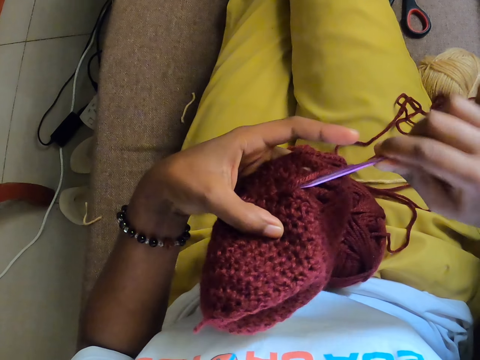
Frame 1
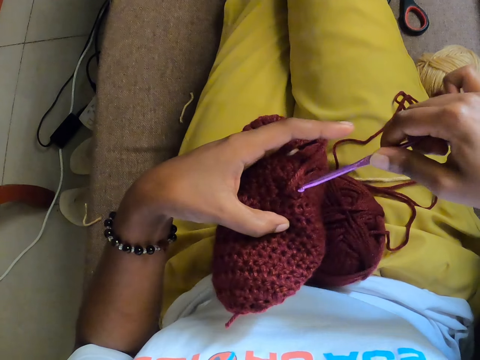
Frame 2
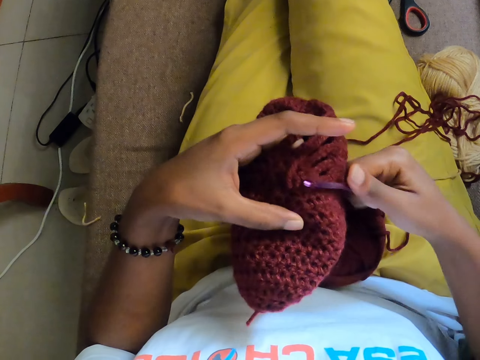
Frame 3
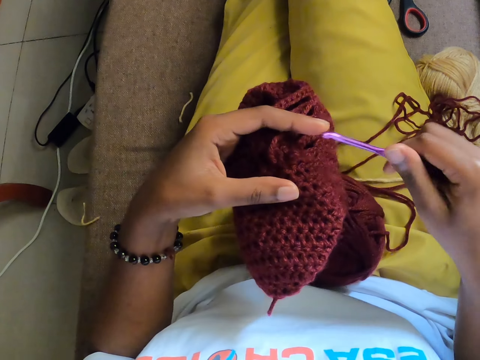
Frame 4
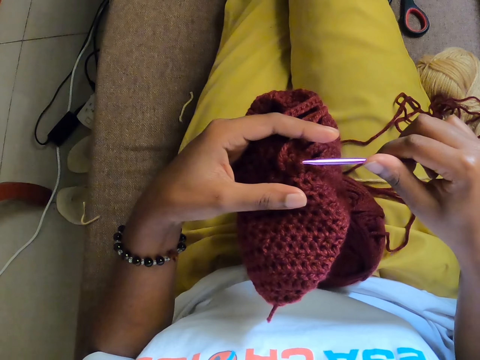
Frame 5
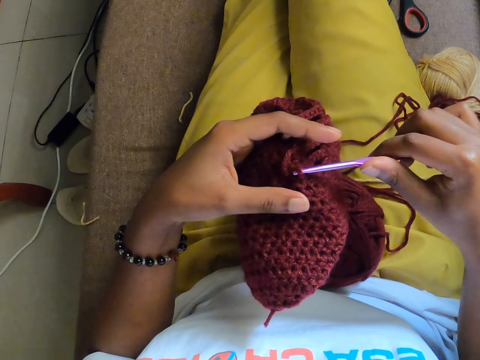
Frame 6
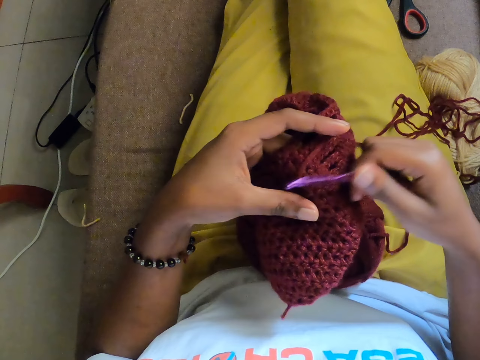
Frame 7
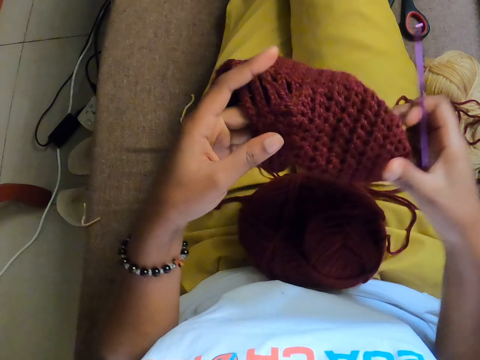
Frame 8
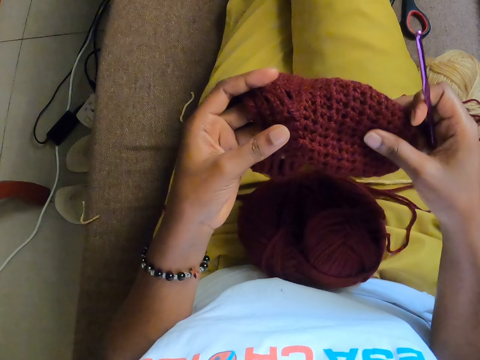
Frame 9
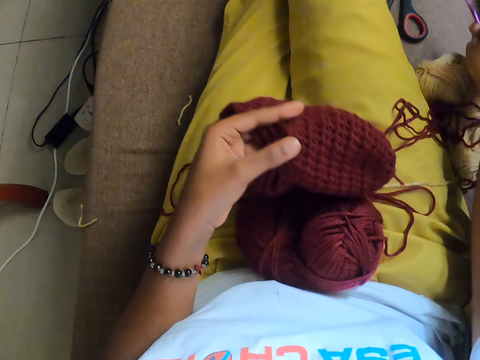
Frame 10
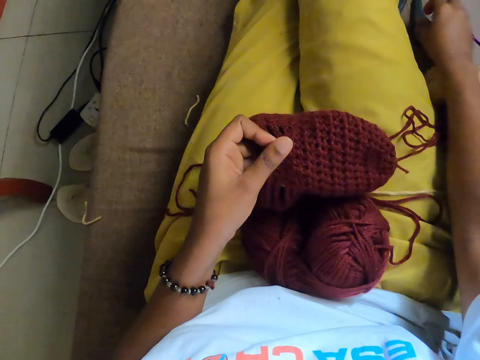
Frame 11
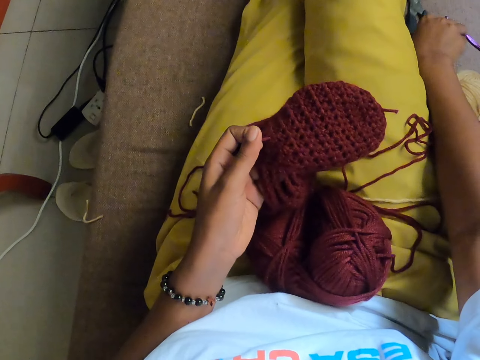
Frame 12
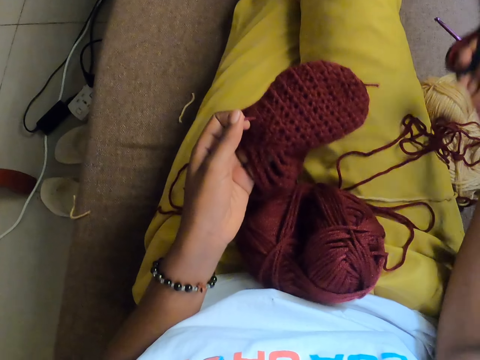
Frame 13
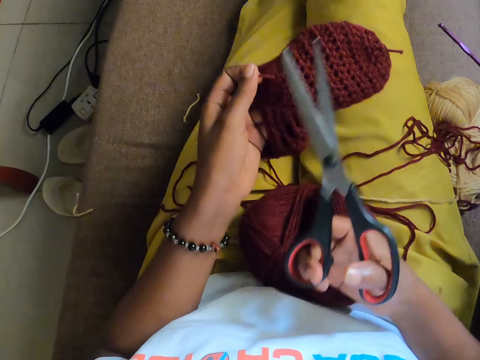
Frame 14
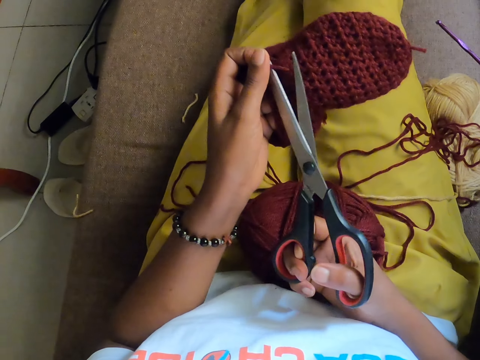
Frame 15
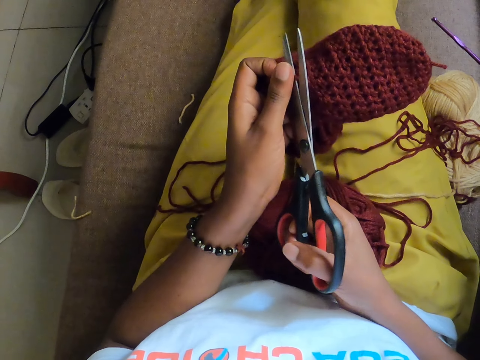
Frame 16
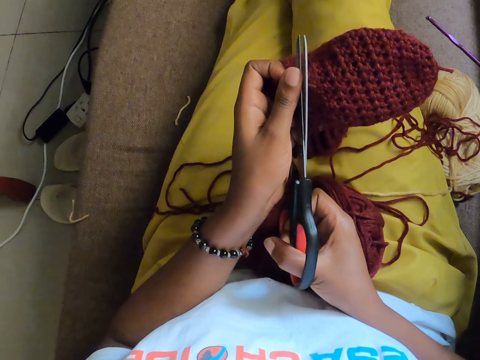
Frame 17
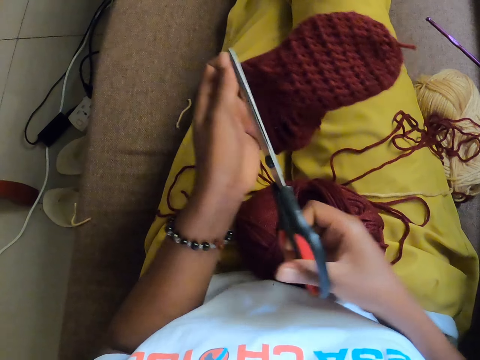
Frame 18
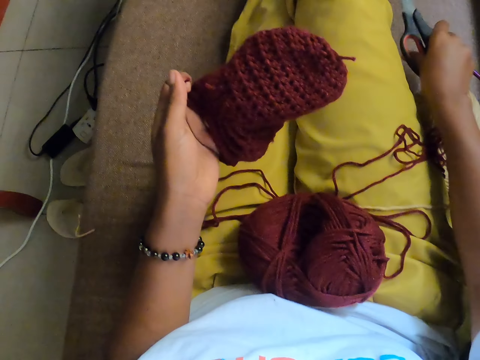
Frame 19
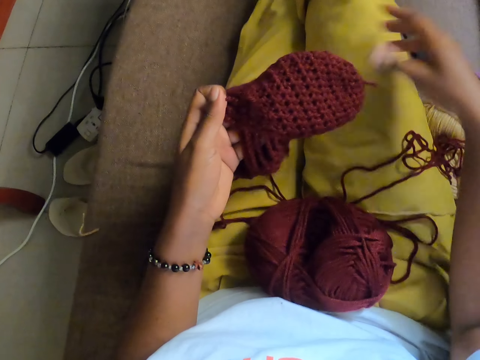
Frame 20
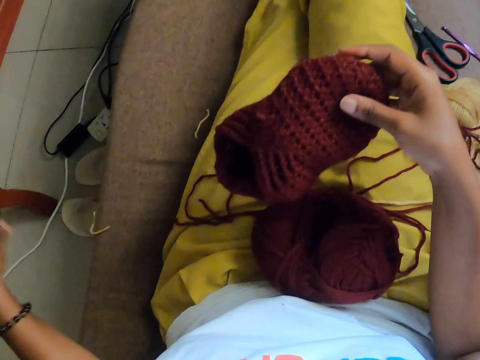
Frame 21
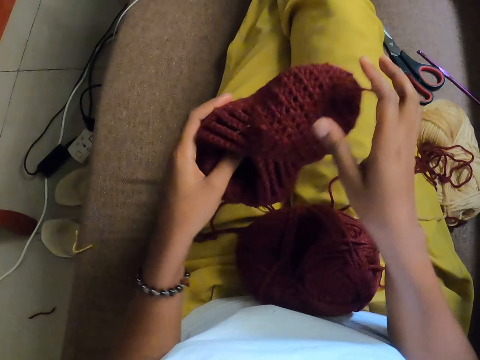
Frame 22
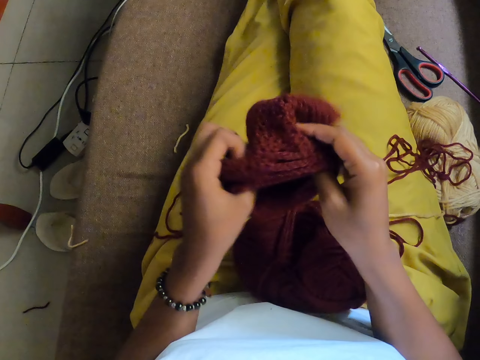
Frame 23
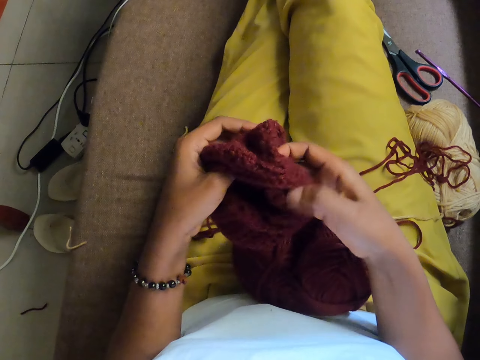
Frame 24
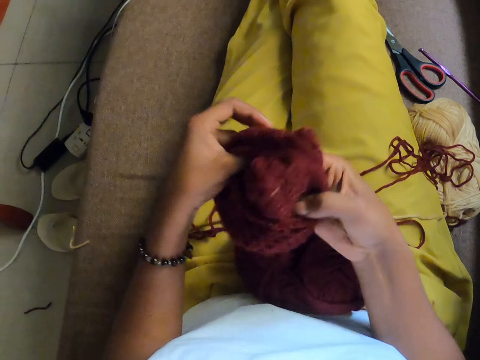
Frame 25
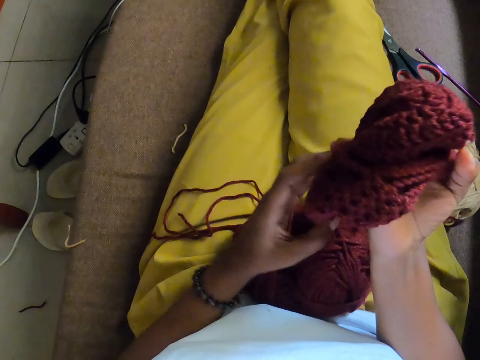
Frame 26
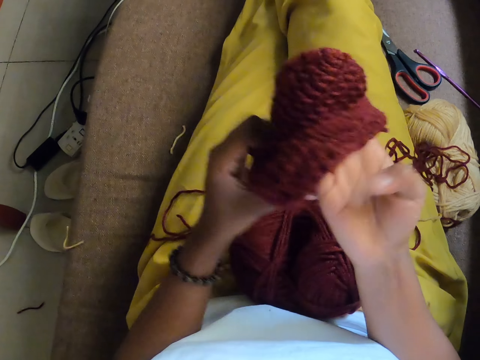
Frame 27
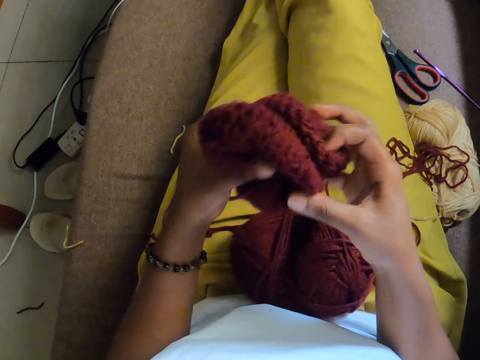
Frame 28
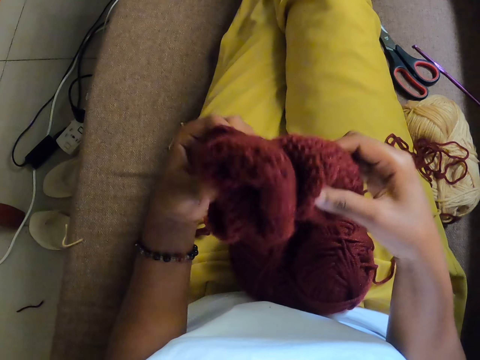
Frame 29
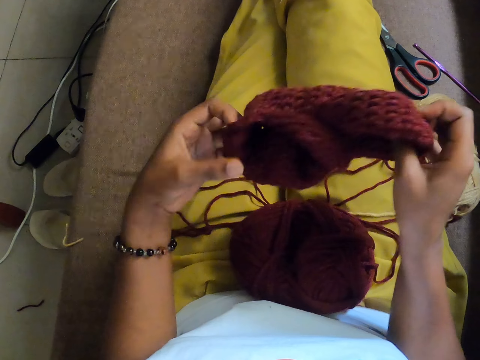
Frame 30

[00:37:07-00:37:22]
The camera wearer brings the crochet pin out of the crocheted wool with her right hand. She holds the crocheted wool with both hands. She checks the woven stitch. She drops the crochet pin on a chair with her right hand. She picks up a pair of scissors from the chair with her right hand. She cuts the wool from the crocheted wool with the scissors in her right hand. She drops the scissors from the chair with her right hand. She holds the crocheted wool with both hands. She holds the crocheted wool with her right hand. She turns out the crocheted wool with both hands.

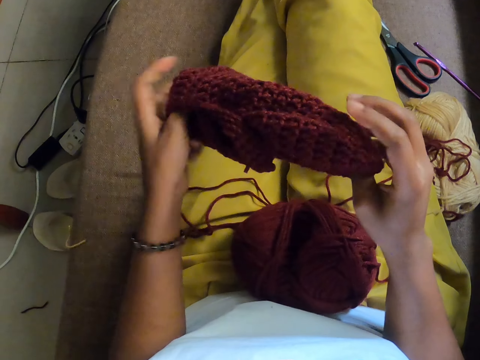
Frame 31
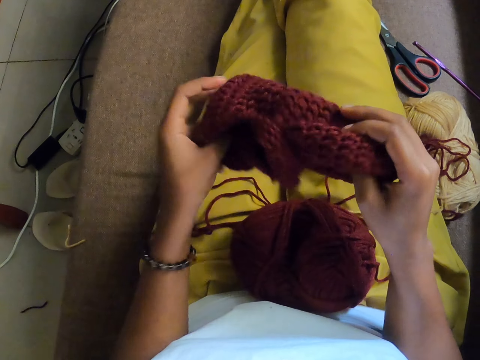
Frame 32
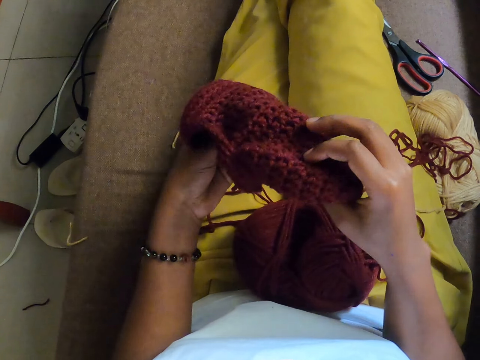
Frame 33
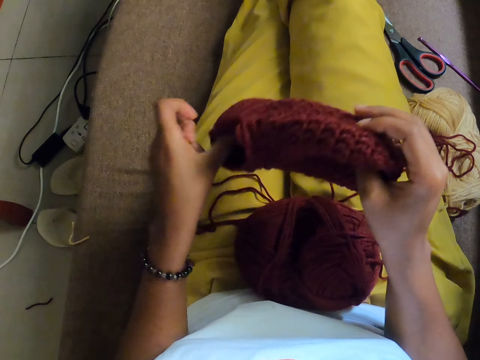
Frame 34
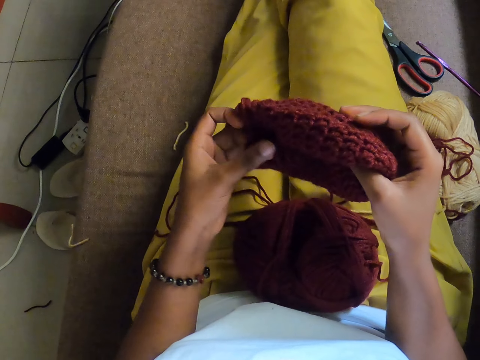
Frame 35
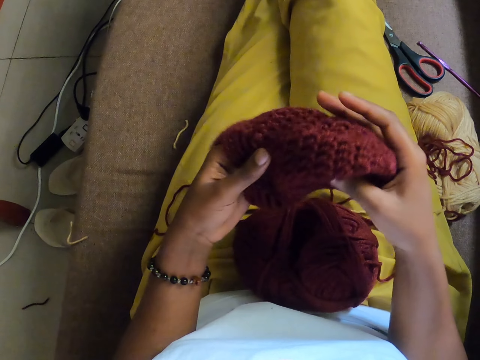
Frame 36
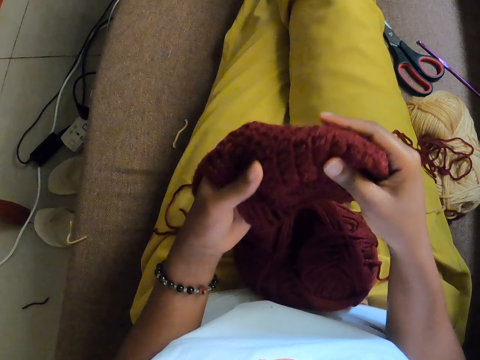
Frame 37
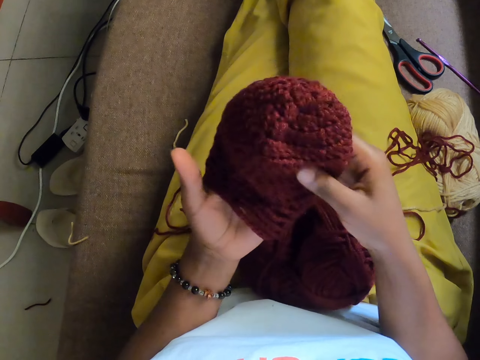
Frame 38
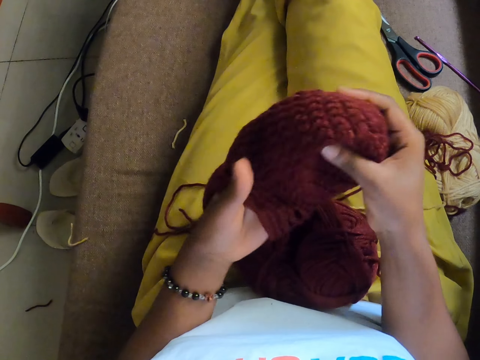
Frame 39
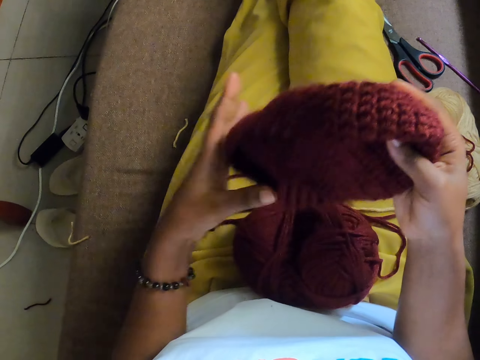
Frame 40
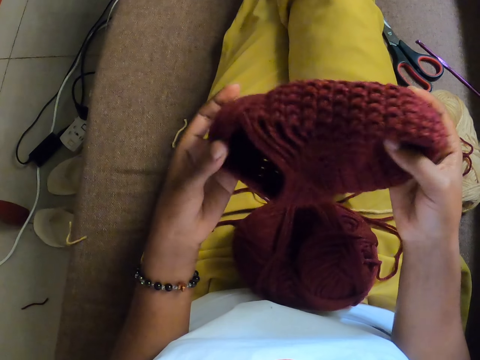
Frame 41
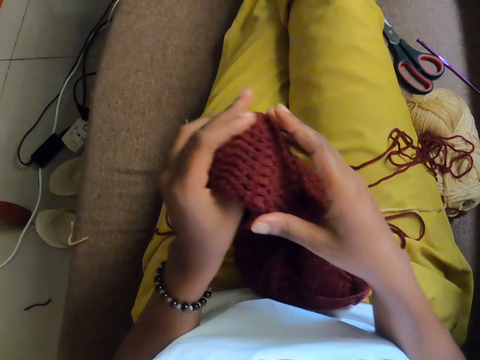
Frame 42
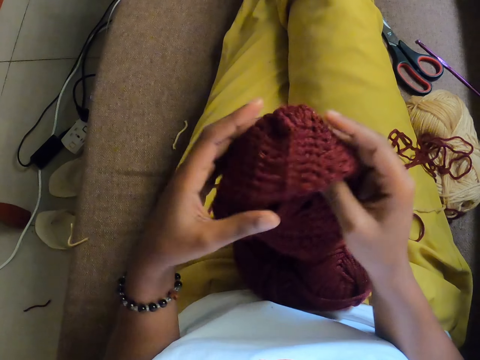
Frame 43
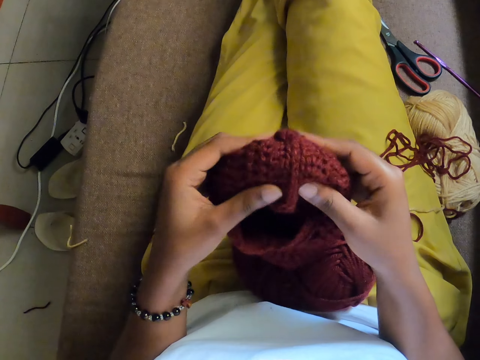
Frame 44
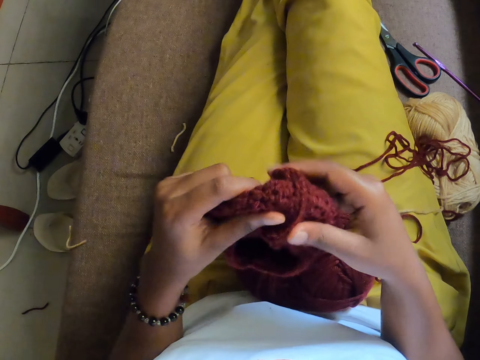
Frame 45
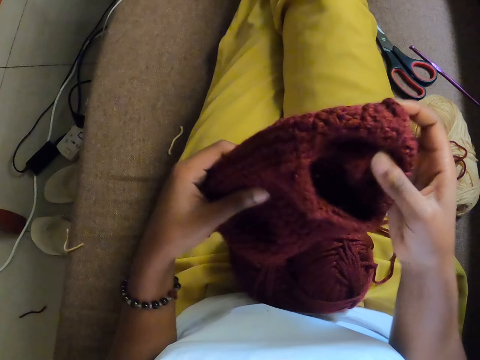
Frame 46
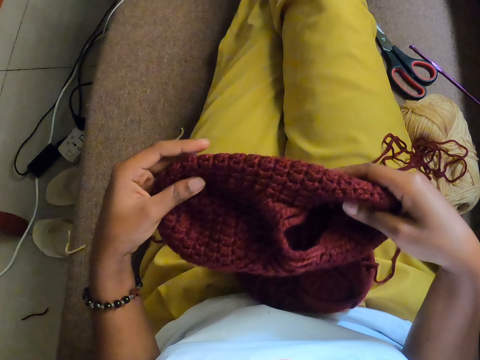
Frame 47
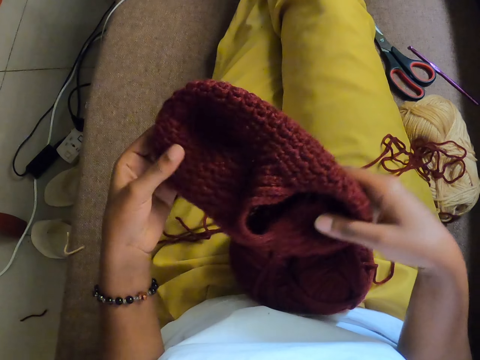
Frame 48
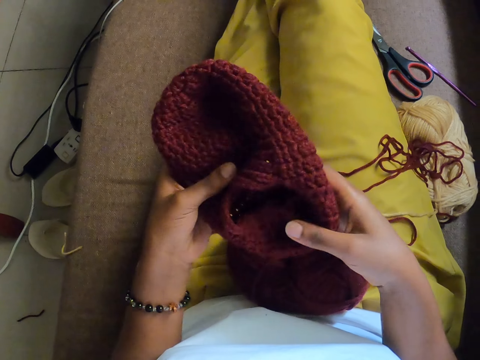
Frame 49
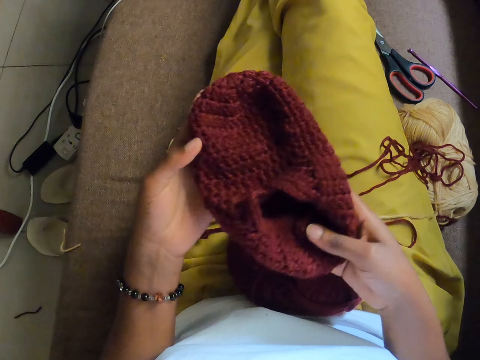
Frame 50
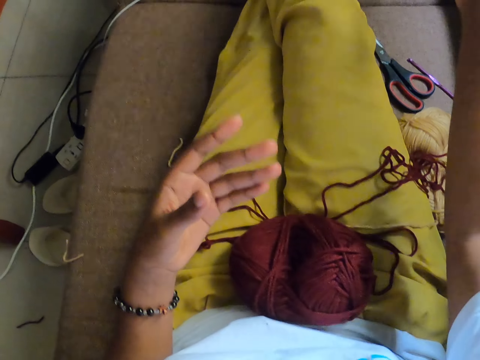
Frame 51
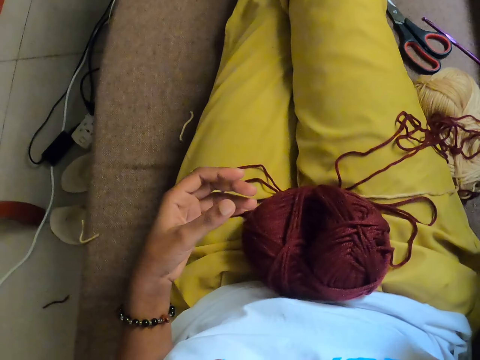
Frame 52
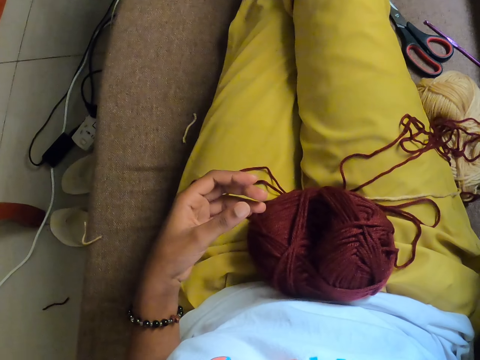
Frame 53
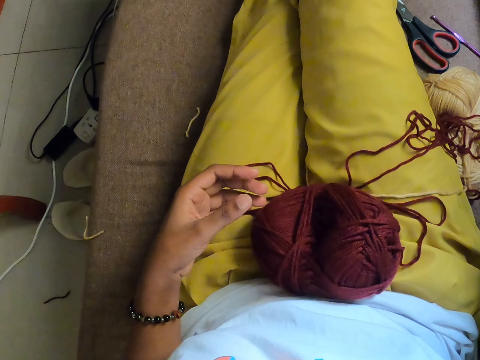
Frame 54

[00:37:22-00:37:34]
The camera wearer checks the woven stitch or crocheted wool. She stretches the crocheted wool with both hands. She drops the crocheted wool on the chair with her right hand.
